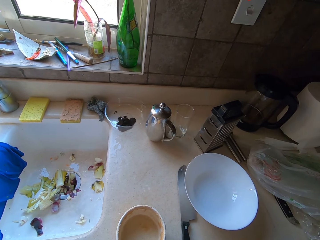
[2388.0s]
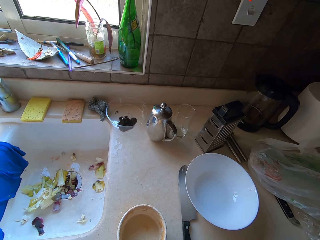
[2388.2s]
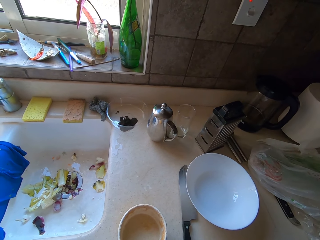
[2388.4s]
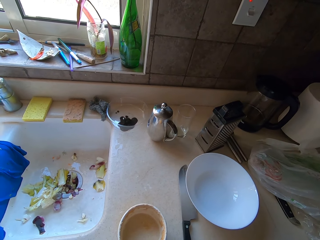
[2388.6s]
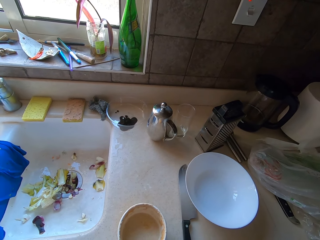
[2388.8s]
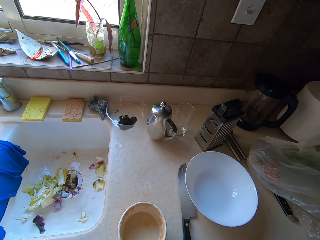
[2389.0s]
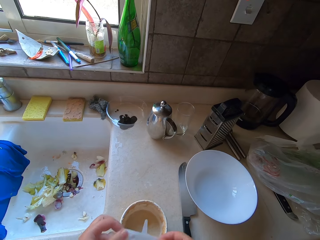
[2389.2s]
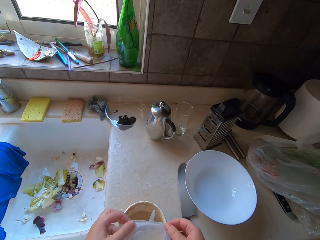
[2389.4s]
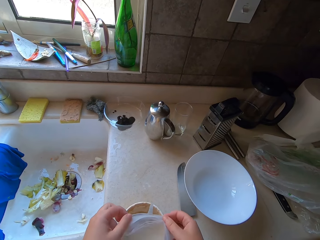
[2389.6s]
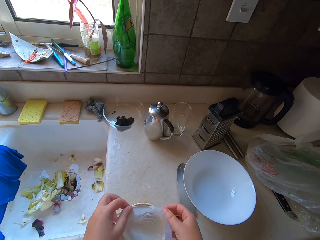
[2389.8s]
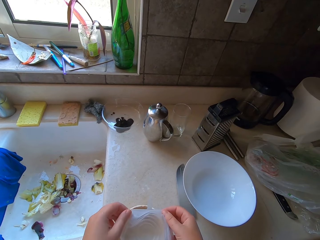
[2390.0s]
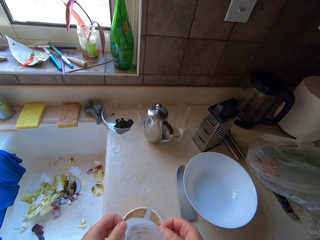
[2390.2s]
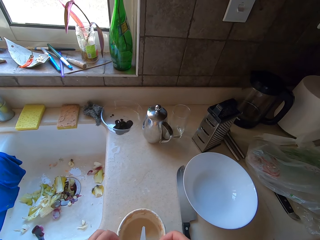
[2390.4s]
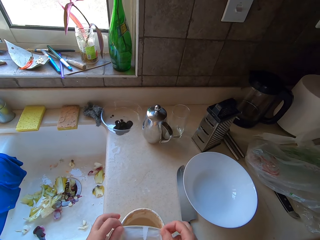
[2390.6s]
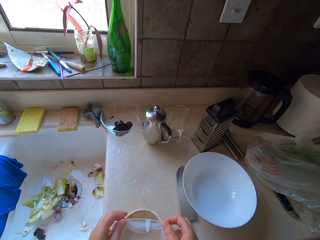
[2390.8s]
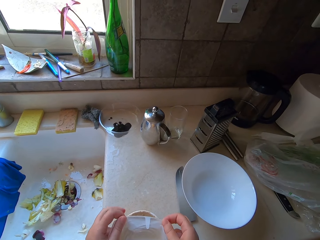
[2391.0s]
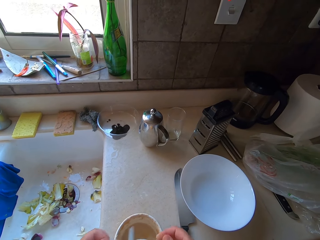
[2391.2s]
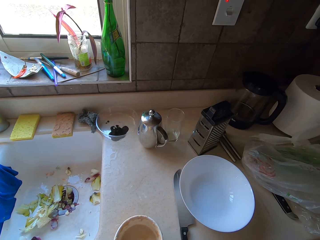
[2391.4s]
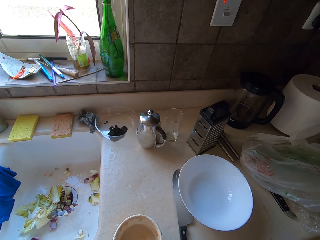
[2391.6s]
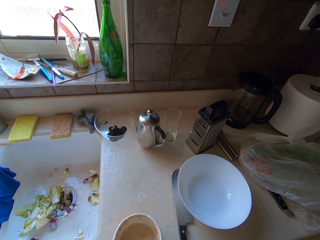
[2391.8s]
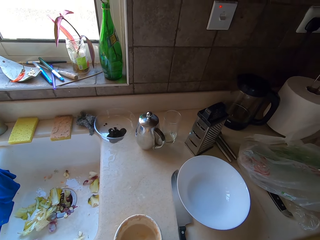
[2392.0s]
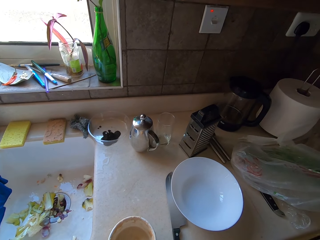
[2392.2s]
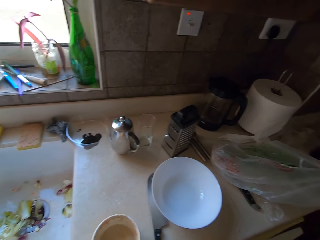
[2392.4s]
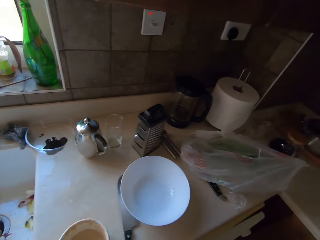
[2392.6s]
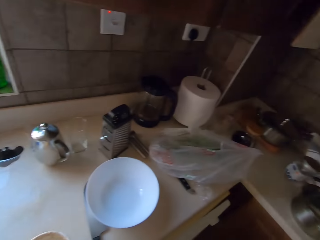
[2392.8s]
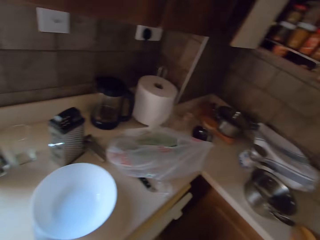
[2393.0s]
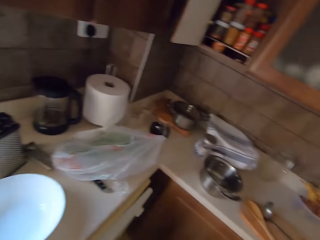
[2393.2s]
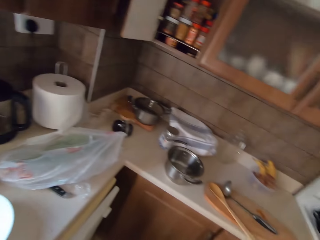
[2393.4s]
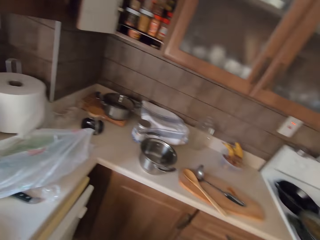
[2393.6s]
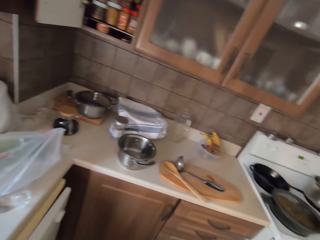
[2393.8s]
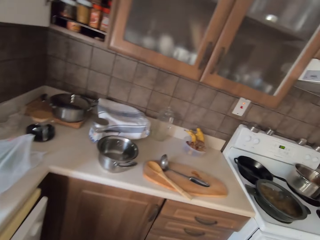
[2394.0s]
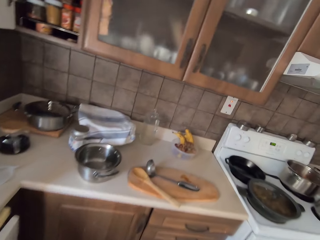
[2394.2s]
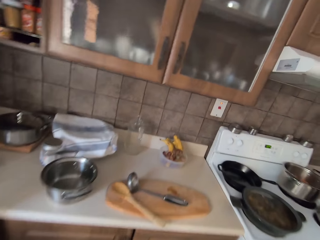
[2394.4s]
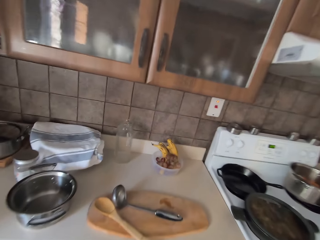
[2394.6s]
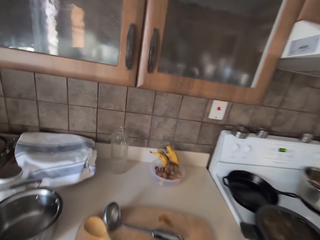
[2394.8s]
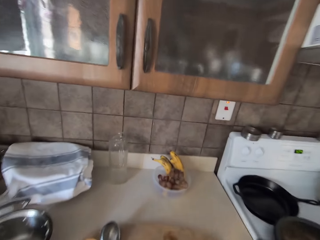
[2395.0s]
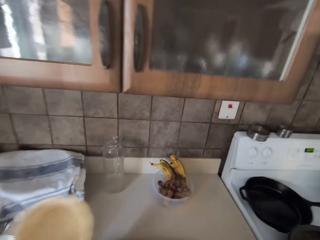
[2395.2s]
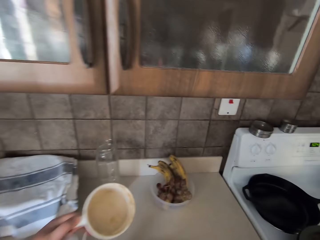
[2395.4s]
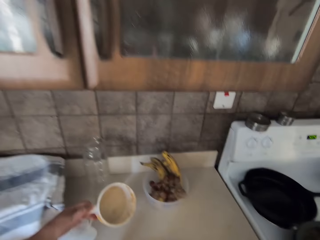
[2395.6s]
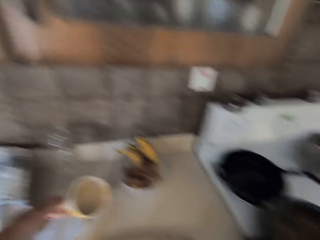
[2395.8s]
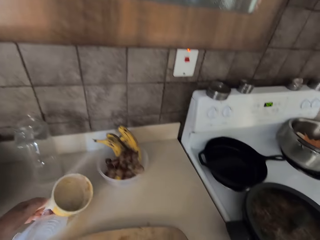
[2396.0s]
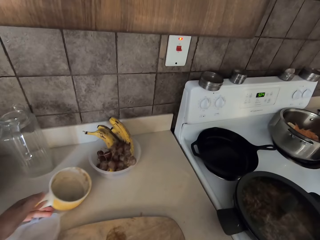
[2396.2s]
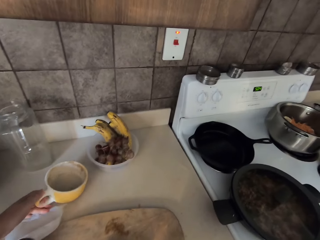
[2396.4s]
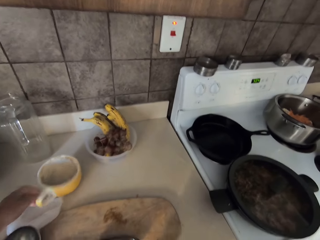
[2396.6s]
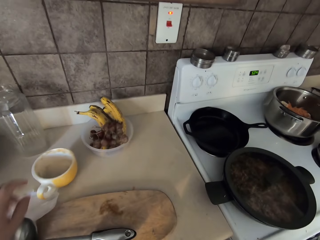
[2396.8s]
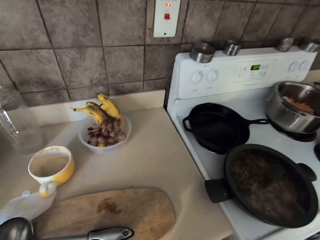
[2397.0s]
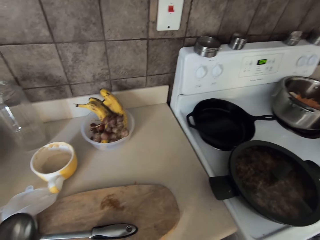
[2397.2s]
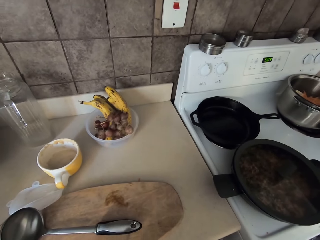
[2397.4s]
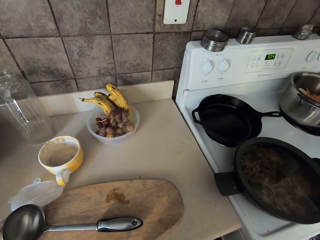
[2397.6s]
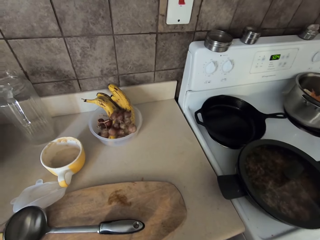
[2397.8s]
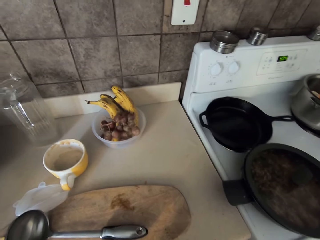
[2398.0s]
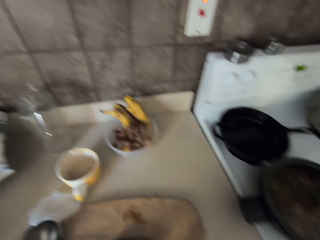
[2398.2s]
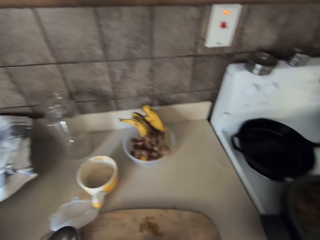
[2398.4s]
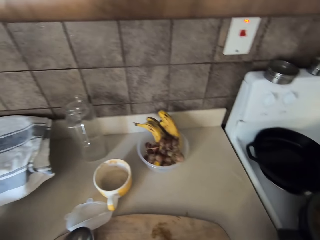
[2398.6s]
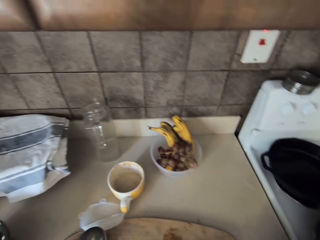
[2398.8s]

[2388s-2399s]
The camera wearer covers the cup. They remove the cover. They pick up the cup. They walk. They put down the cup.

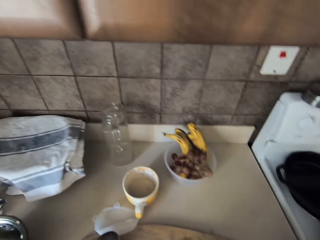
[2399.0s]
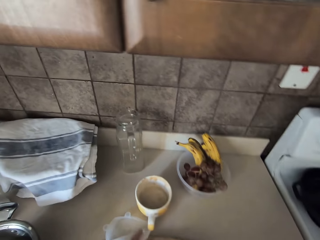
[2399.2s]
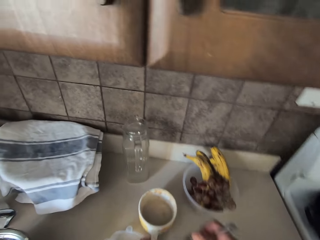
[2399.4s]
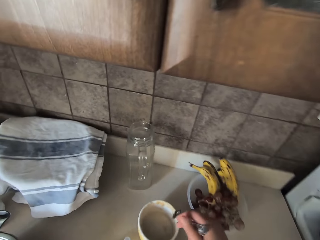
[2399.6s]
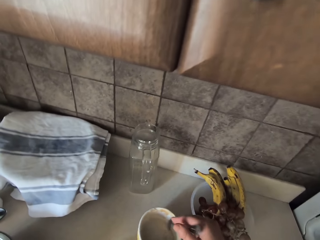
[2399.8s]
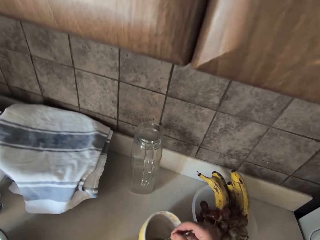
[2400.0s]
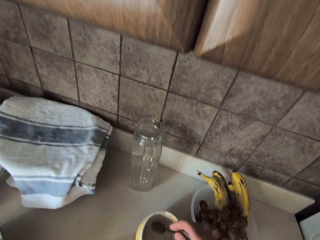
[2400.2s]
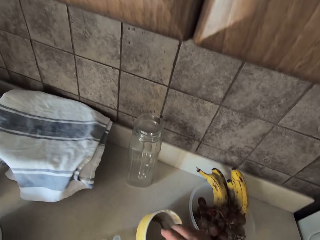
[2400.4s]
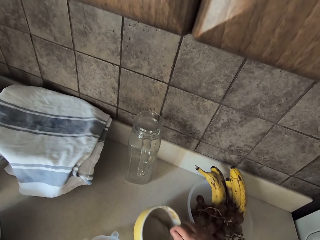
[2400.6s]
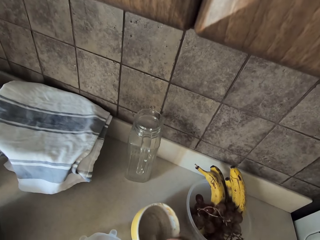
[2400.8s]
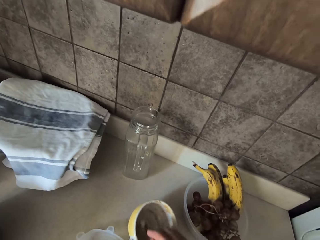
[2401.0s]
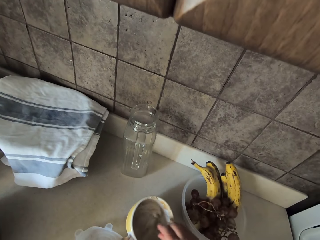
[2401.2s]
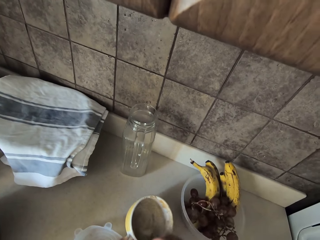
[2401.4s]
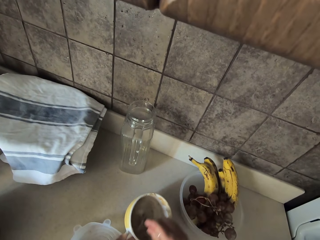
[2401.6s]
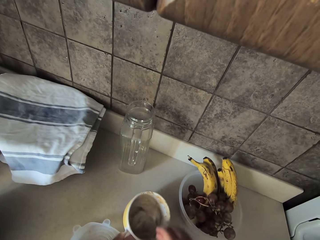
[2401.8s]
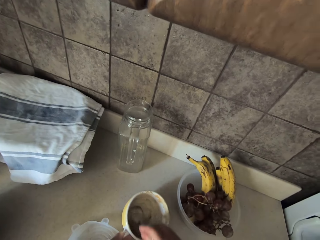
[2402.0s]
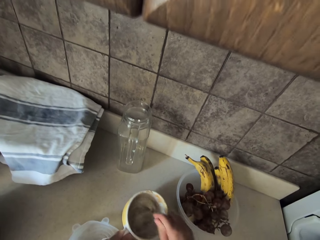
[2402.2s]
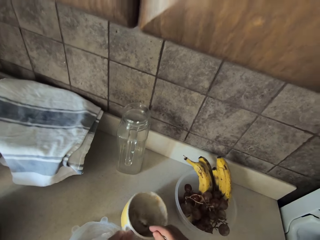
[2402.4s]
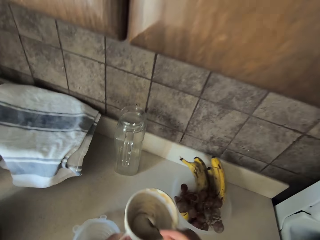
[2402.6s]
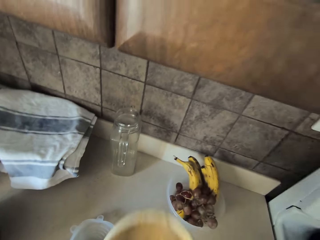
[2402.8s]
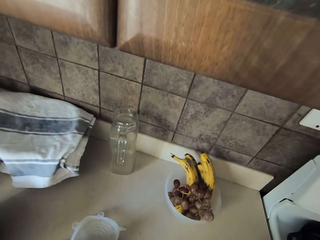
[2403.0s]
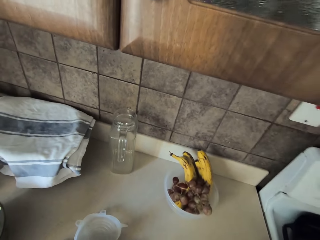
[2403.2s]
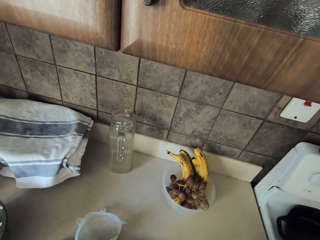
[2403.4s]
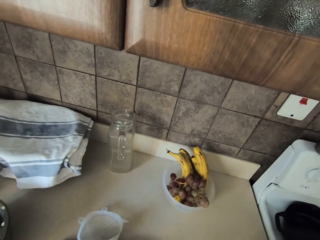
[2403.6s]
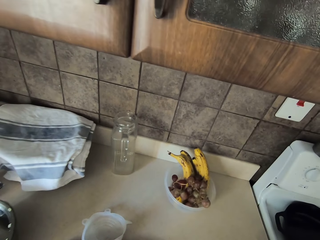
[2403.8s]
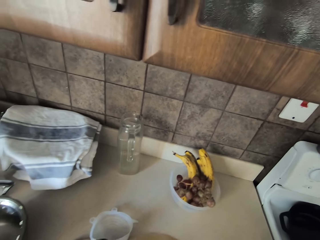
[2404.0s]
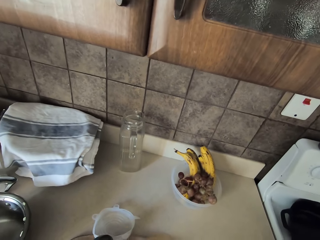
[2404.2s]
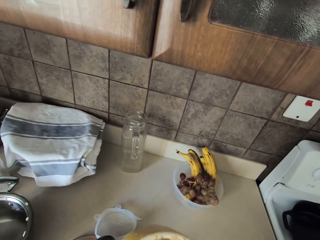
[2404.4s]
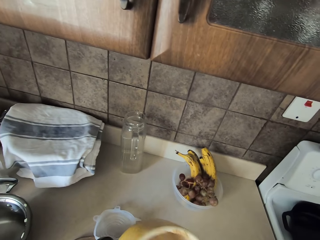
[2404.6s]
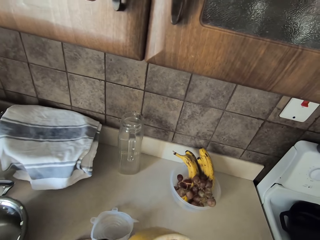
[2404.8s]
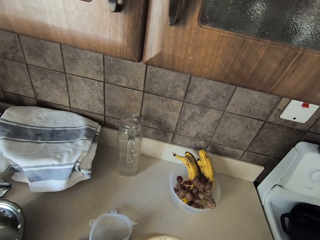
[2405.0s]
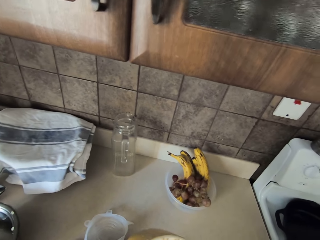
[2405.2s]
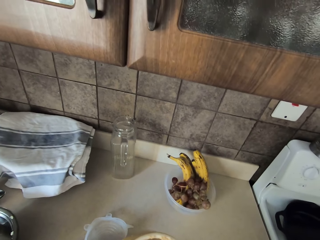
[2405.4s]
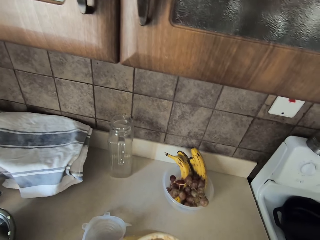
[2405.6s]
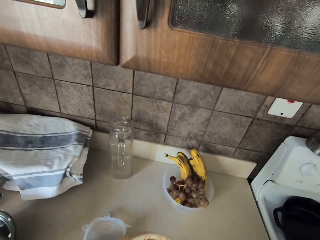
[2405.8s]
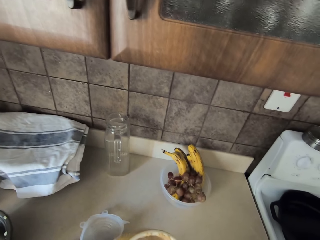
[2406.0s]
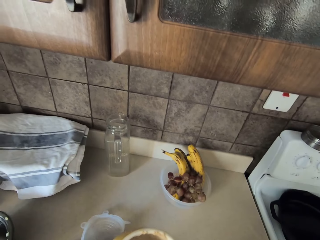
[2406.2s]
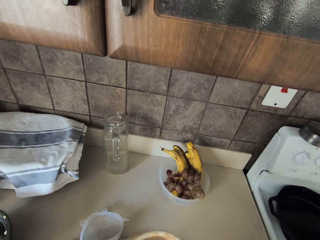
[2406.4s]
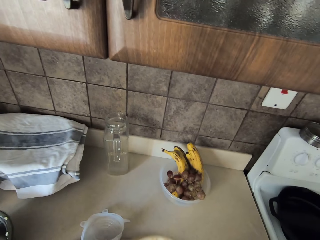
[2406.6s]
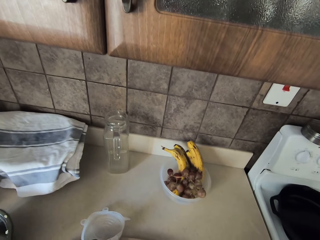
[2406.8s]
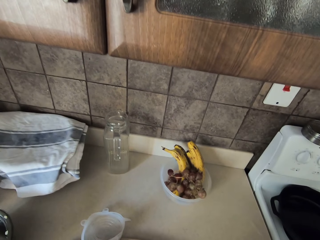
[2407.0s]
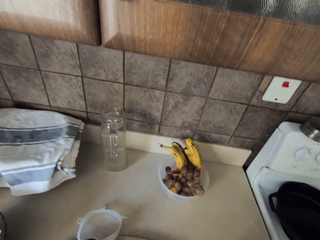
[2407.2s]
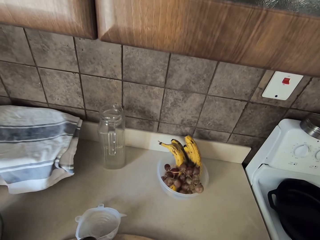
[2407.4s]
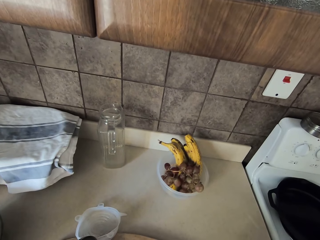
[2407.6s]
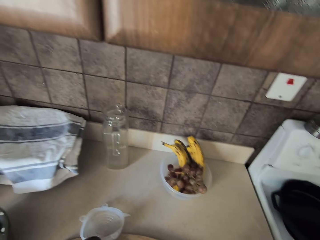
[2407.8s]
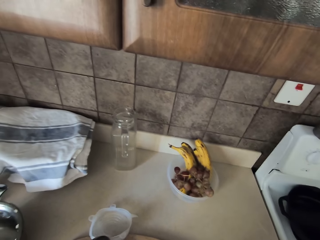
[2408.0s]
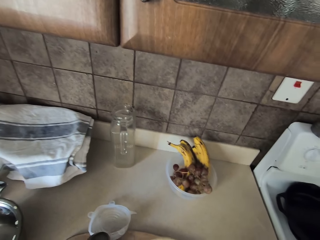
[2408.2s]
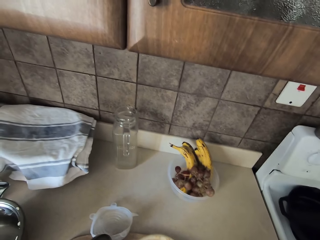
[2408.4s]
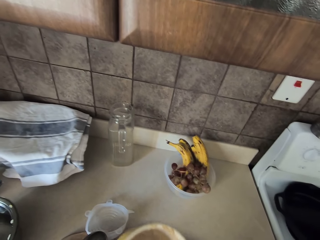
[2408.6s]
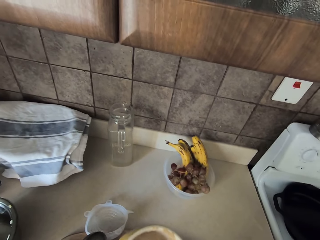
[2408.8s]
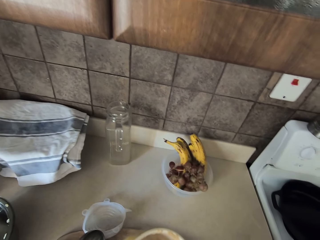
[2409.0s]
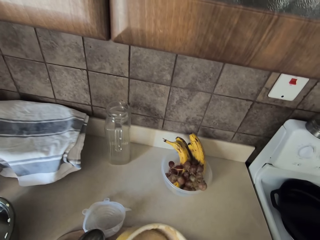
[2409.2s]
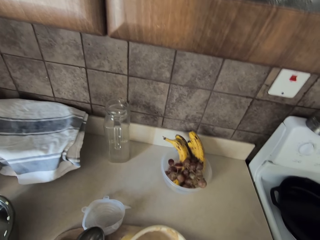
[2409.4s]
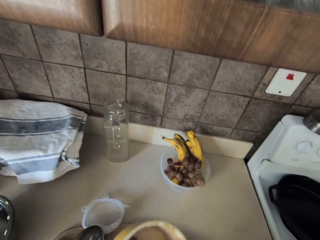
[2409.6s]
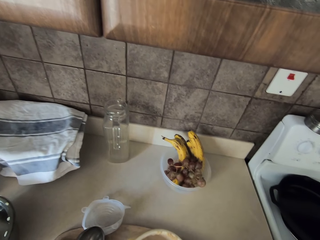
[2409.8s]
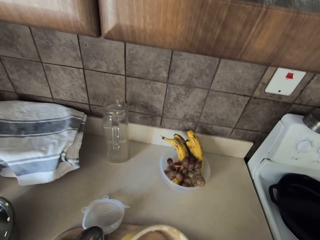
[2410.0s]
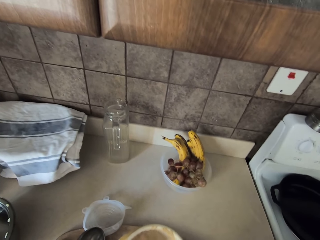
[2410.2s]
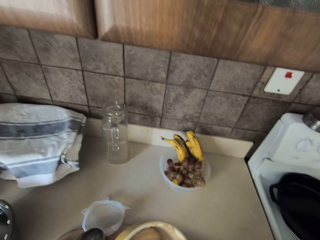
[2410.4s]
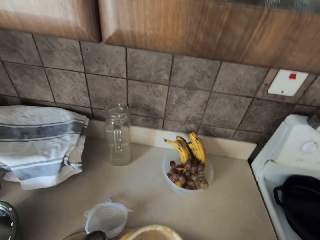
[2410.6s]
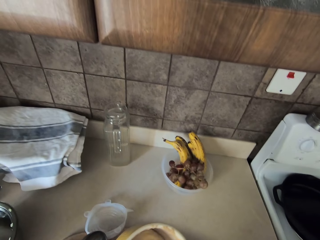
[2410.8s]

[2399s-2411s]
The camera wearer stirs the yoghurt or solution with the spoon in the cup. They lift up the cup. They stir the solution in the cup.
